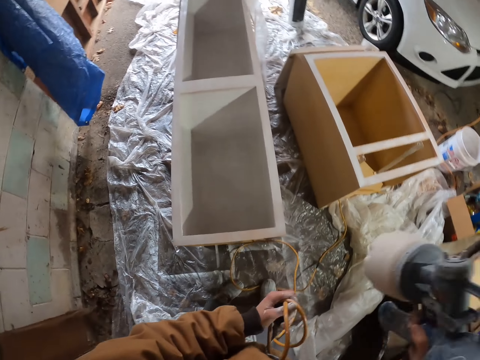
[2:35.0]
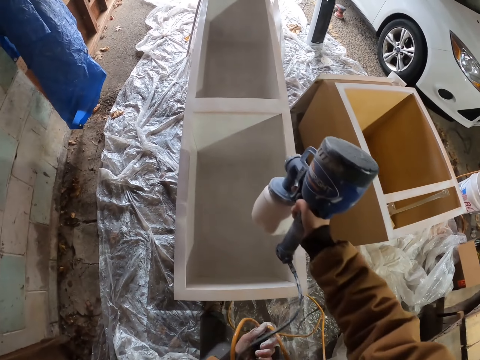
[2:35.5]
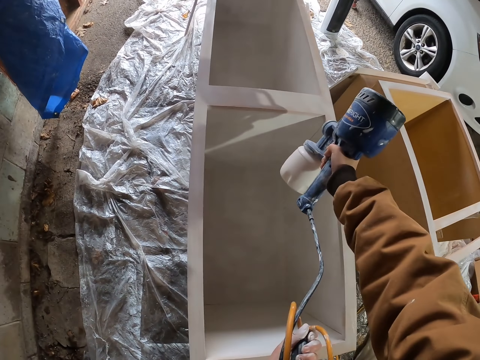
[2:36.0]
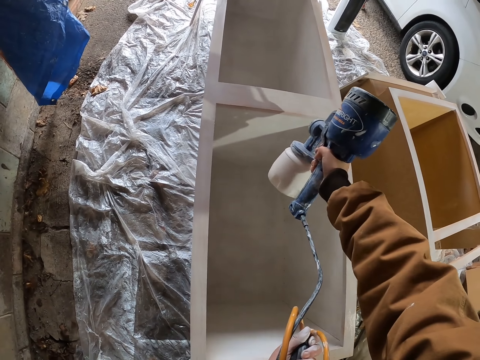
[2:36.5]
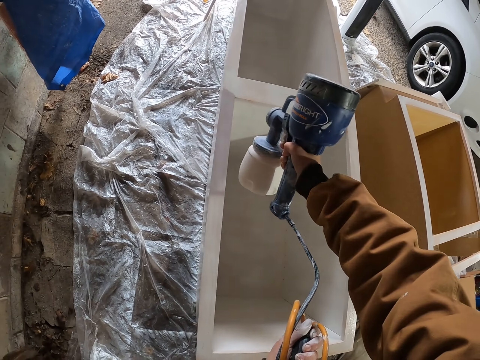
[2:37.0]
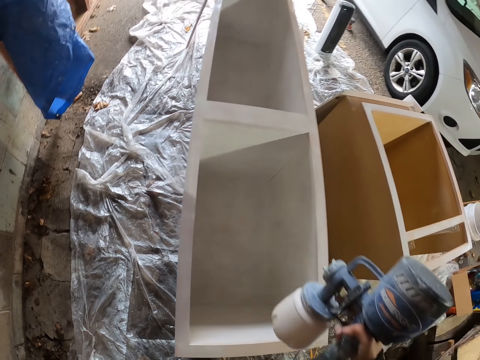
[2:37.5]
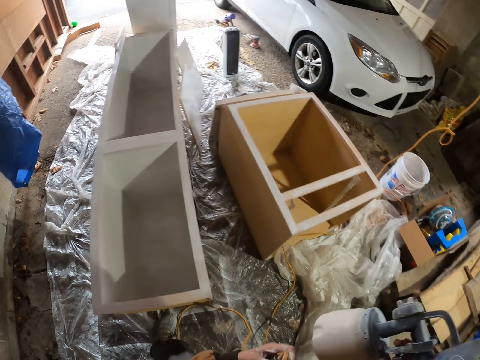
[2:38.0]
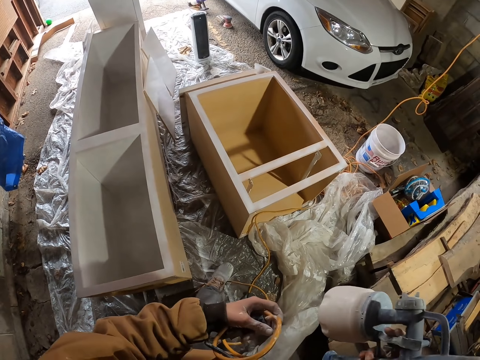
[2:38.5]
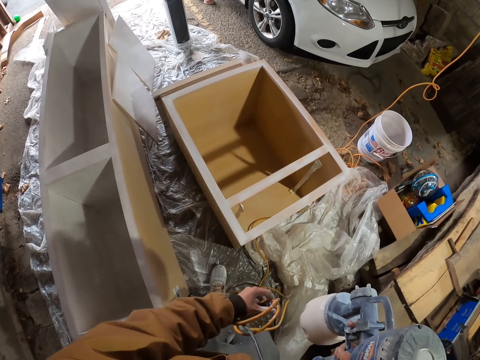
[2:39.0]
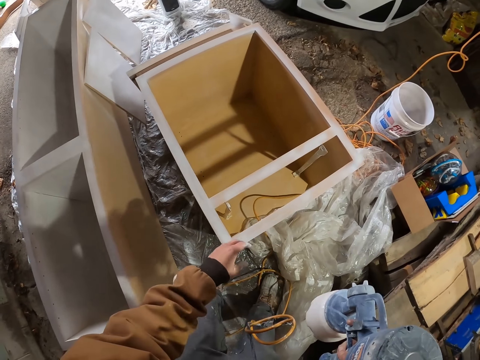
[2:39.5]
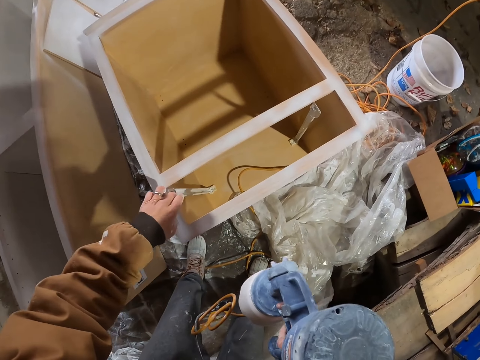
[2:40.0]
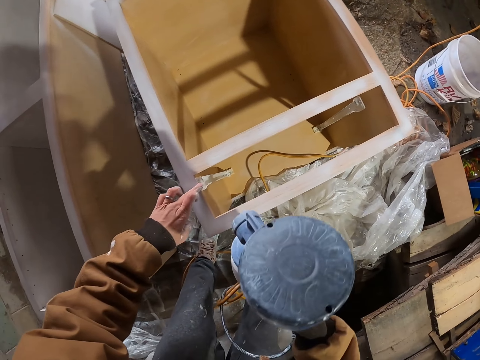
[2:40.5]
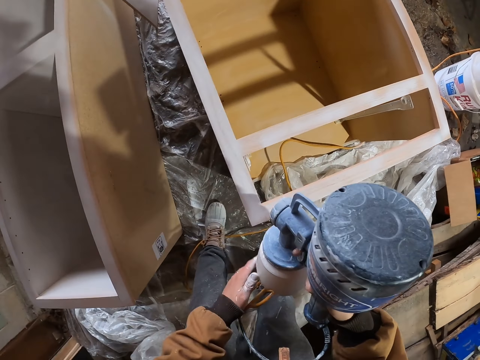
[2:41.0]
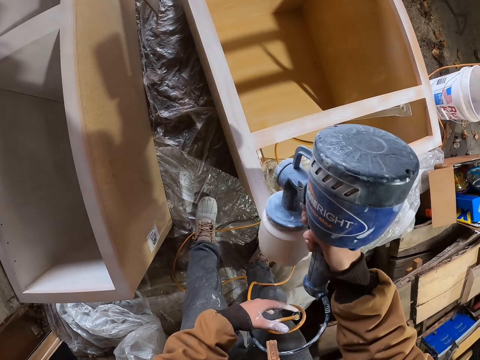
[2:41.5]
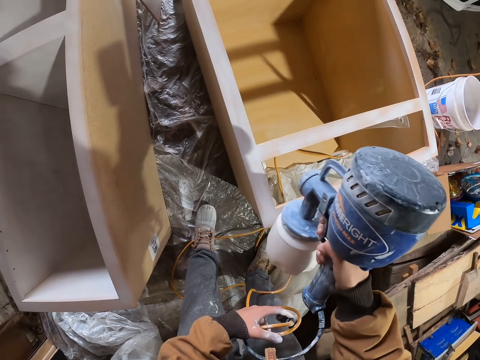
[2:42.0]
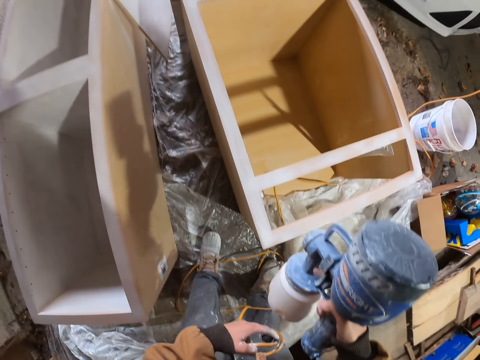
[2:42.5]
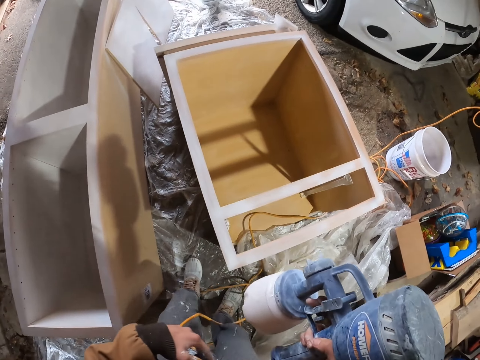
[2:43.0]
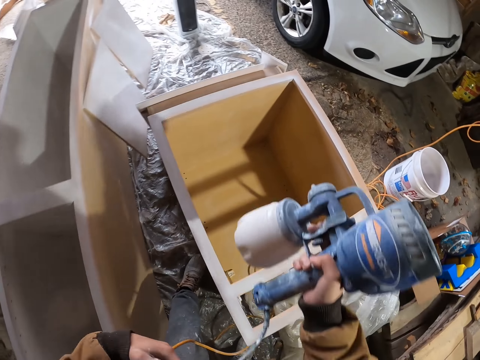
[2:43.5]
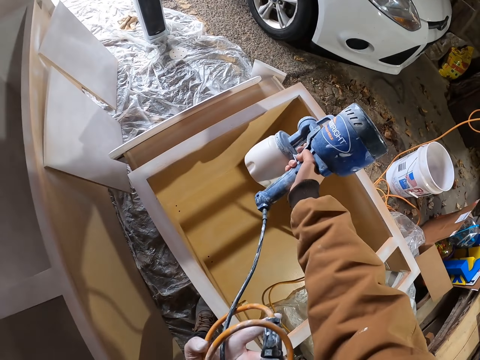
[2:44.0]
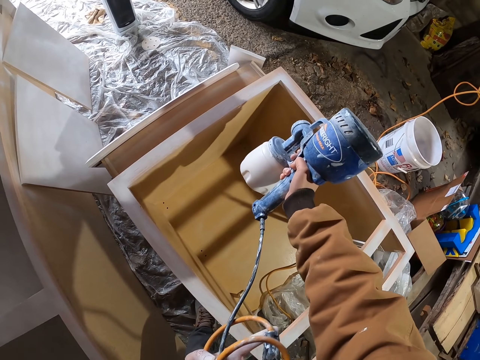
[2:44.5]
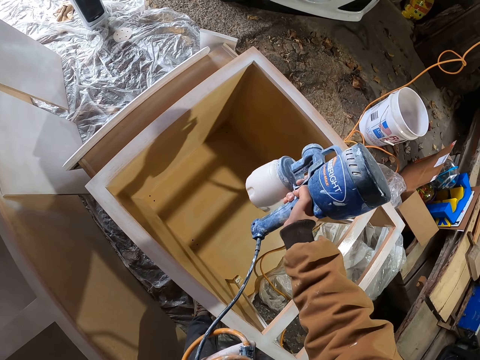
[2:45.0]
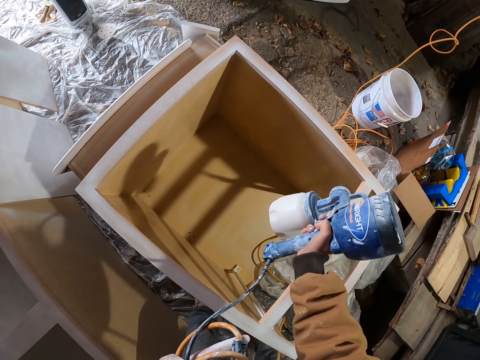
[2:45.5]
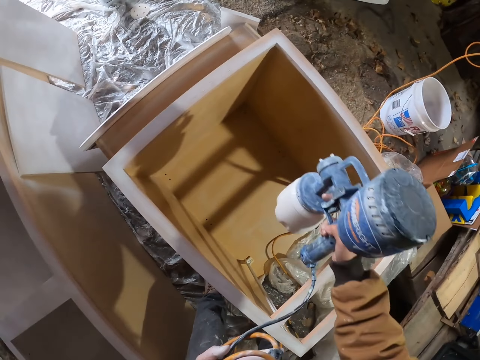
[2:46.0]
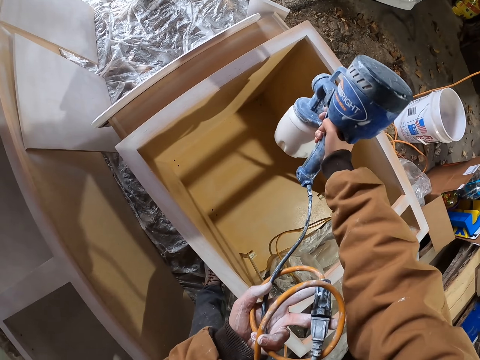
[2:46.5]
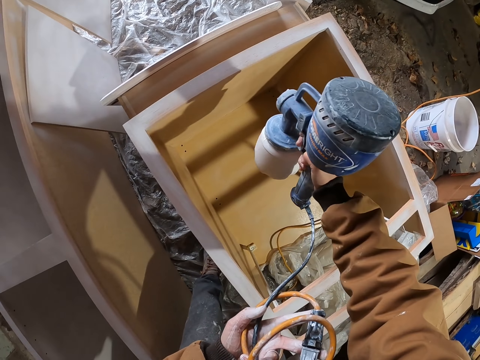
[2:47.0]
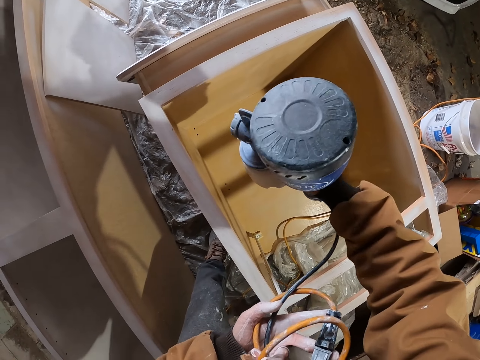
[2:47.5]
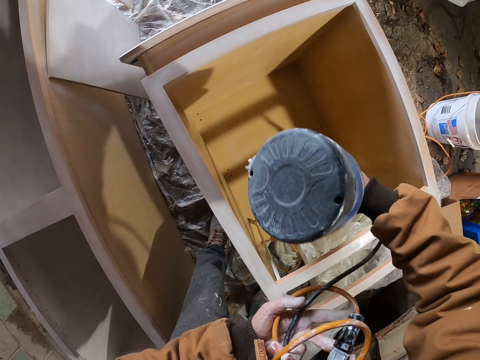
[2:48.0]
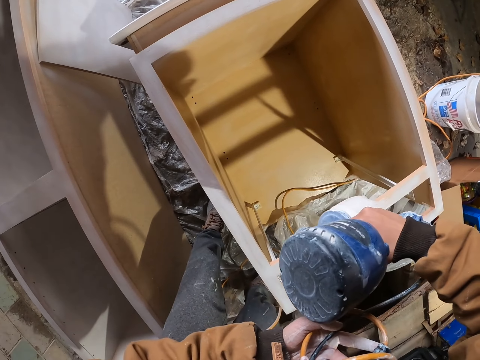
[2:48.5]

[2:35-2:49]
The camera wearer sprays paint on the inner part of a lumber of the wooden box. They drop the cable pipe. They put a hand on furniture. They hold the pipe with the other hand. They spray paint on the upper parts of the small wooden box with a paint spray gun.

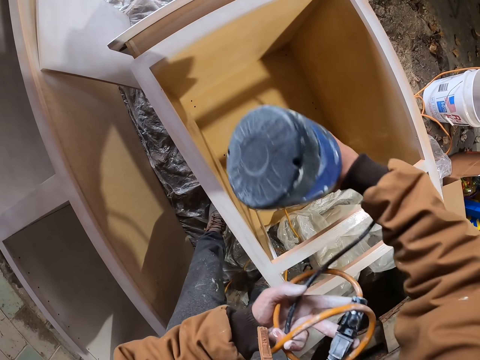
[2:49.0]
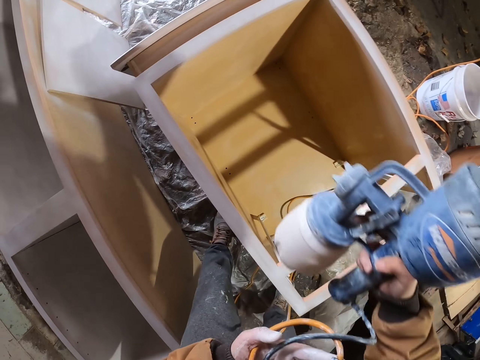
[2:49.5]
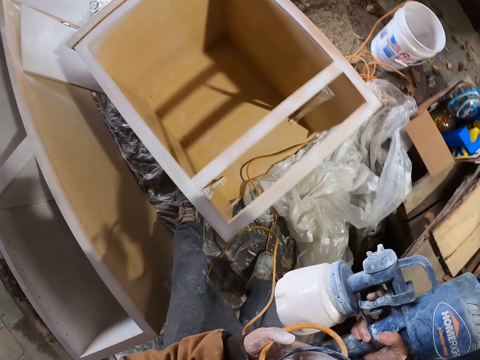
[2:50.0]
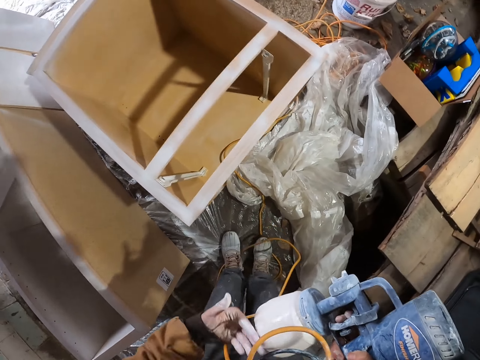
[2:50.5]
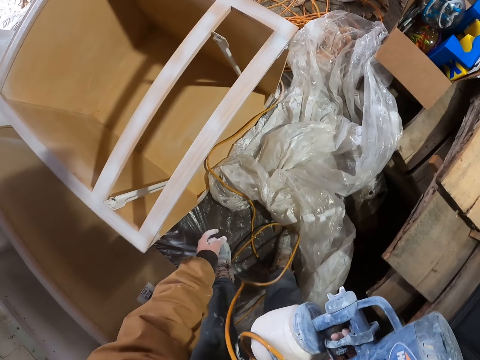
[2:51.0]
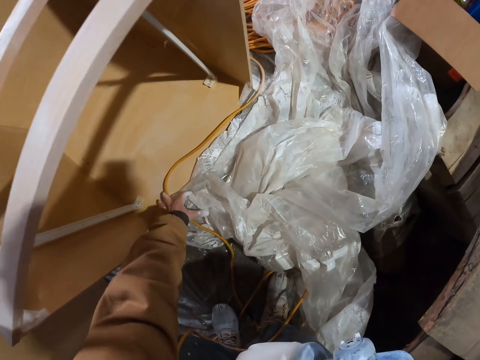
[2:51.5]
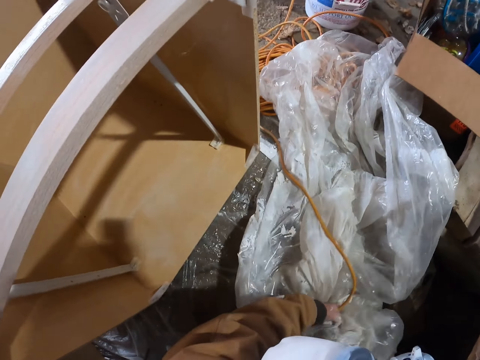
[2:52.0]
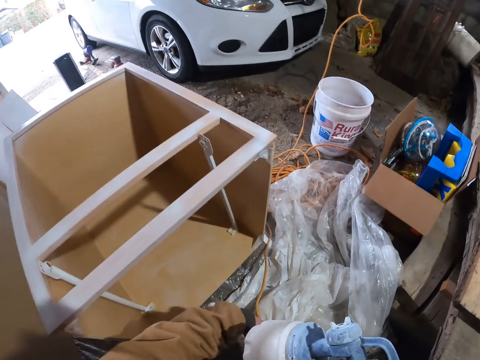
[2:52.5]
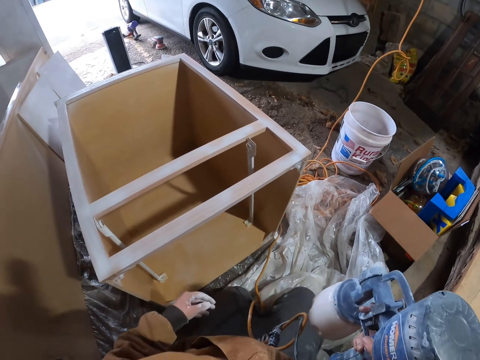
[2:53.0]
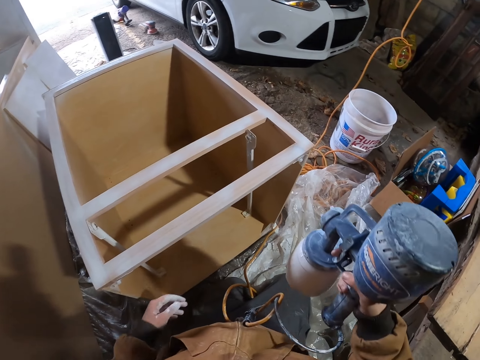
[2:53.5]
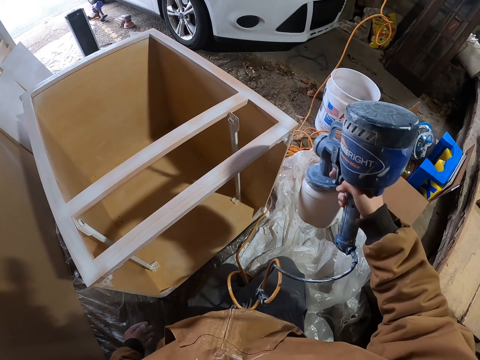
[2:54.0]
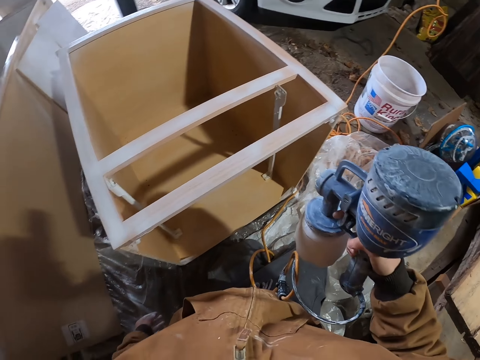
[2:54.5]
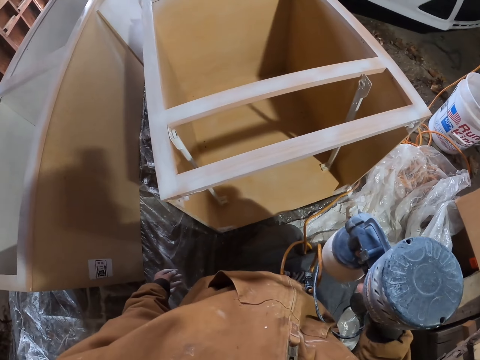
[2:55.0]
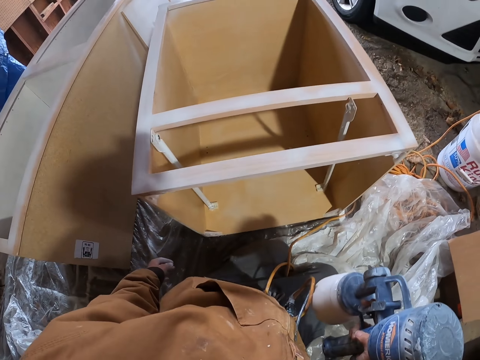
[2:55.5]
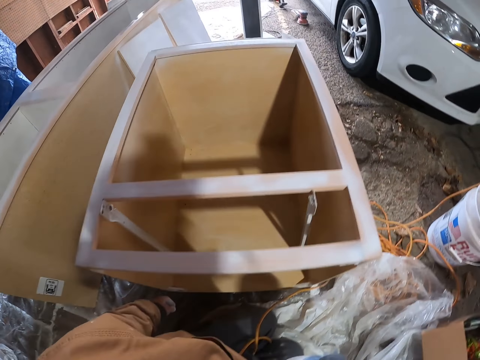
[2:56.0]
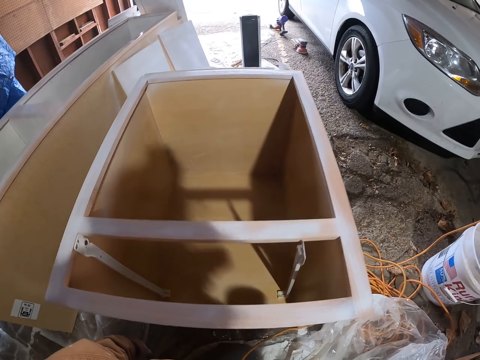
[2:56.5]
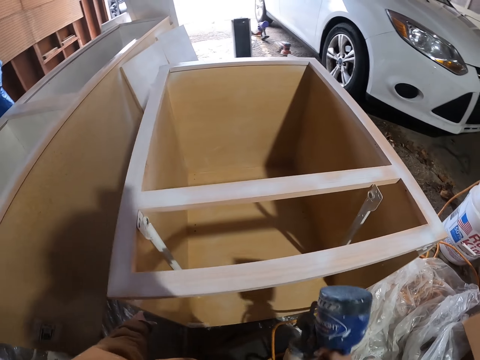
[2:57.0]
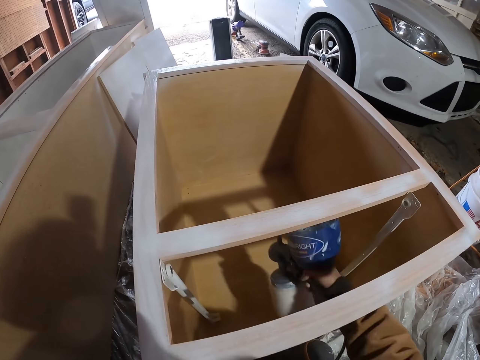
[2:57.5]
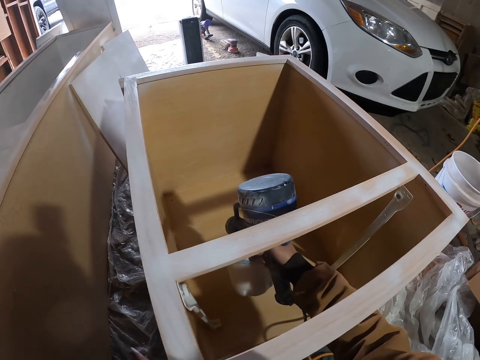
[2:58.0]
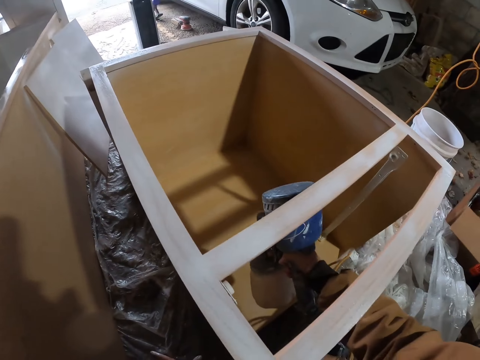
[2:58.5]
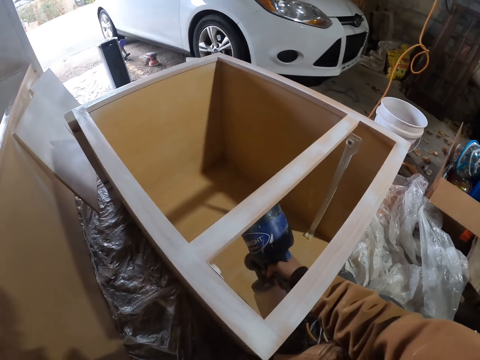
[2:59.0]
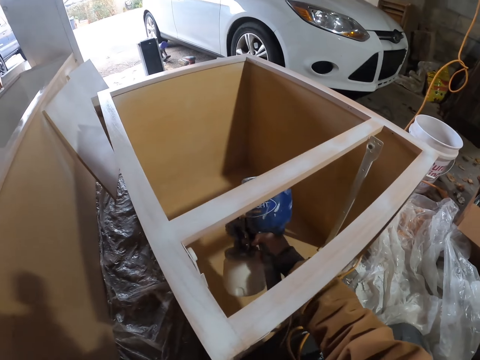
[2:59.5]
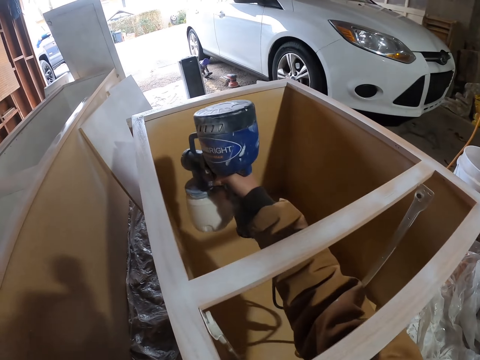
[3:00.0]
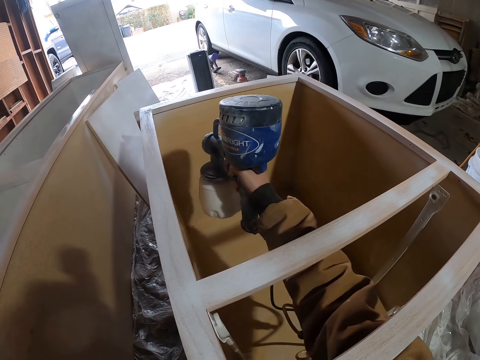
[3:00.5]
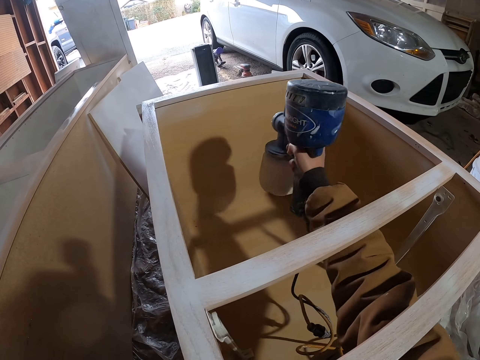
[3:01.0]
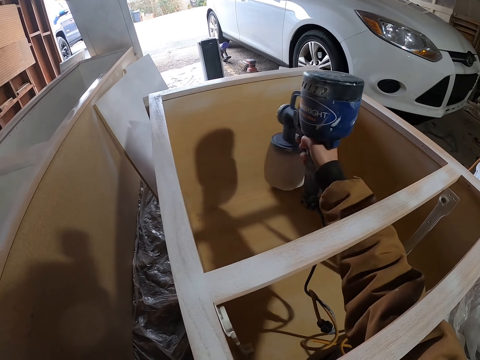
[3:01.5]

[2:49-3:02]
The camera wearer moves plastic papers on the floor. They spray paint on the bottom lumber of the small wooden box. They spray paint on a side lumber of the small wooden box with a paint spray gun.
